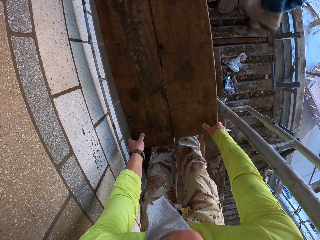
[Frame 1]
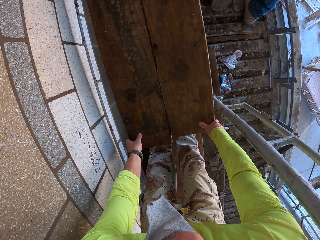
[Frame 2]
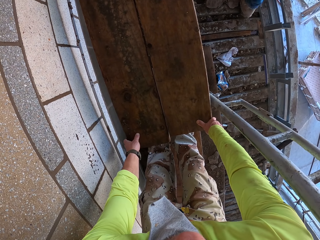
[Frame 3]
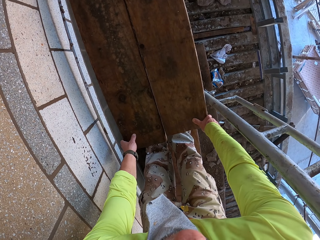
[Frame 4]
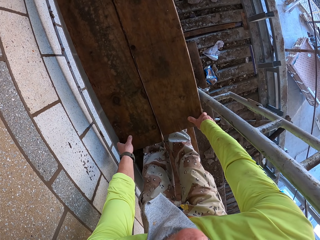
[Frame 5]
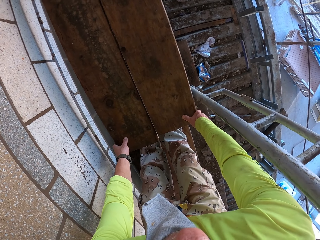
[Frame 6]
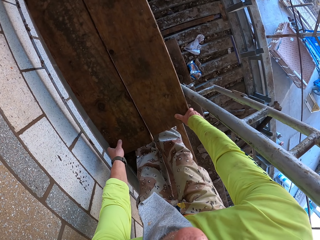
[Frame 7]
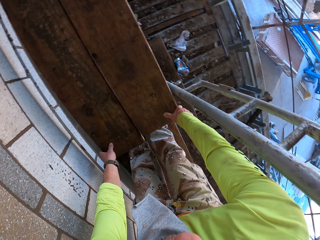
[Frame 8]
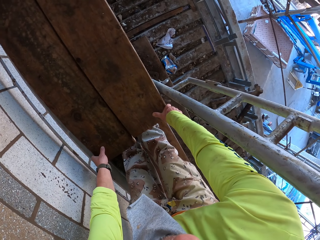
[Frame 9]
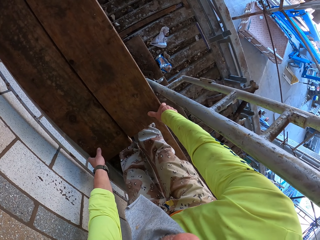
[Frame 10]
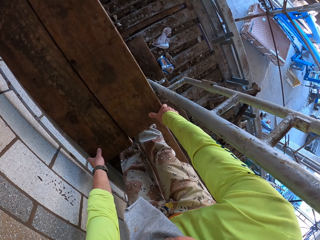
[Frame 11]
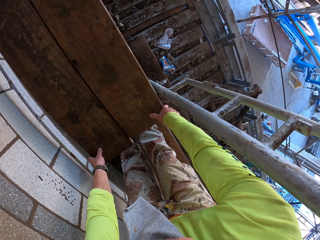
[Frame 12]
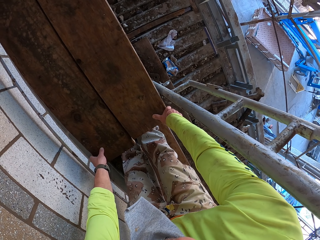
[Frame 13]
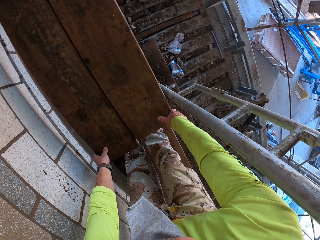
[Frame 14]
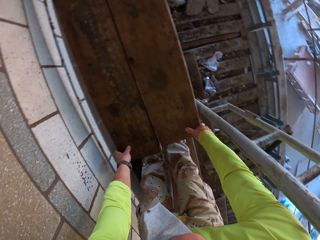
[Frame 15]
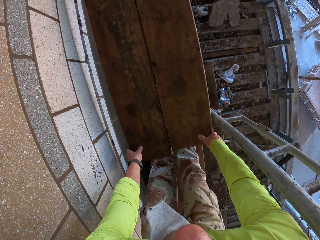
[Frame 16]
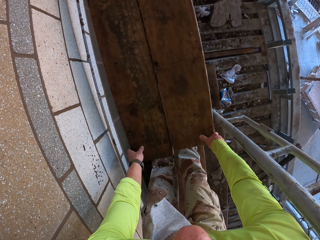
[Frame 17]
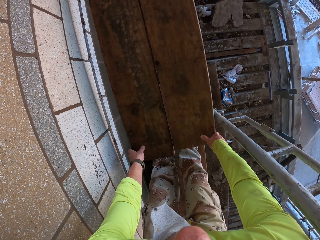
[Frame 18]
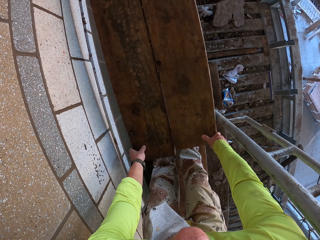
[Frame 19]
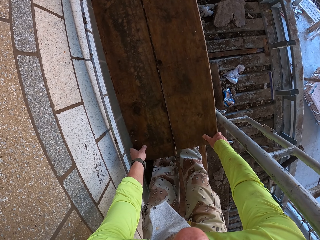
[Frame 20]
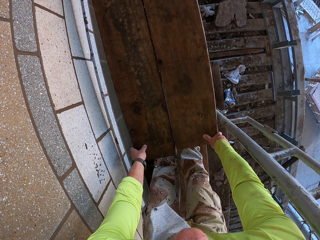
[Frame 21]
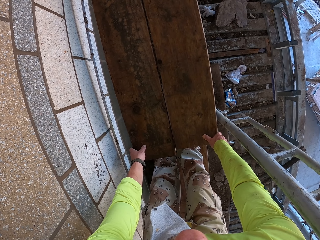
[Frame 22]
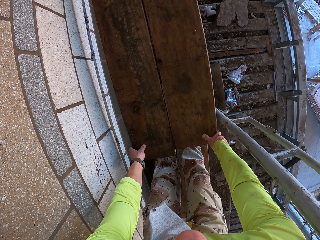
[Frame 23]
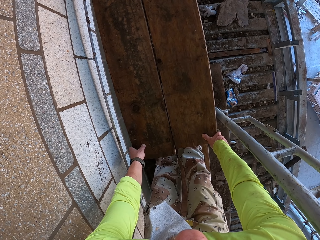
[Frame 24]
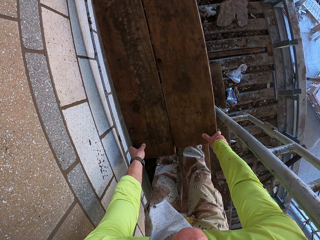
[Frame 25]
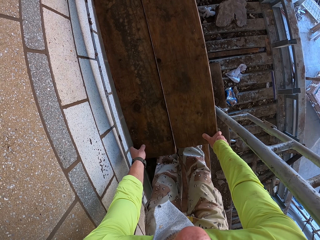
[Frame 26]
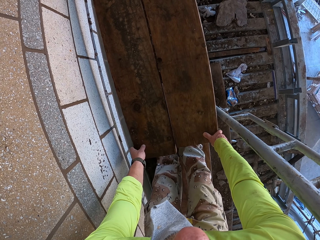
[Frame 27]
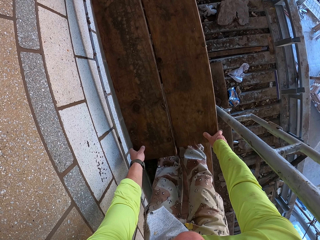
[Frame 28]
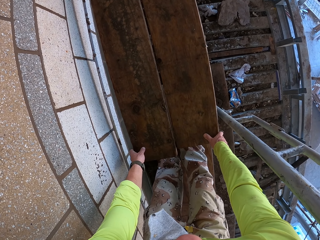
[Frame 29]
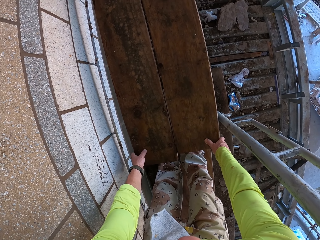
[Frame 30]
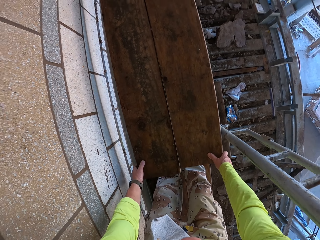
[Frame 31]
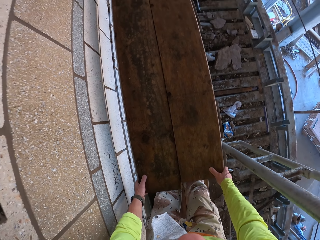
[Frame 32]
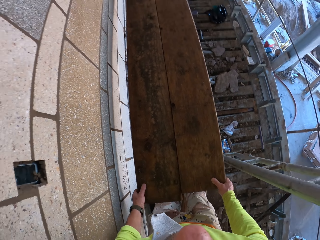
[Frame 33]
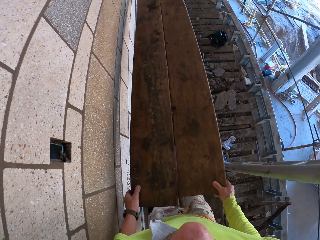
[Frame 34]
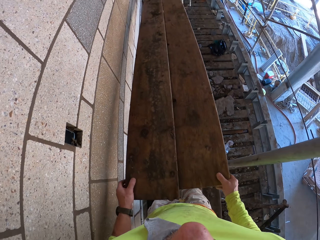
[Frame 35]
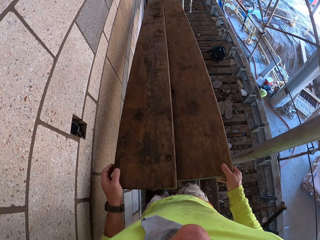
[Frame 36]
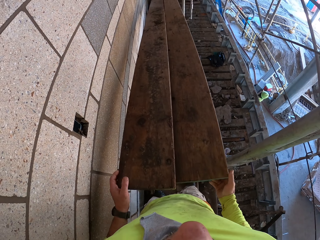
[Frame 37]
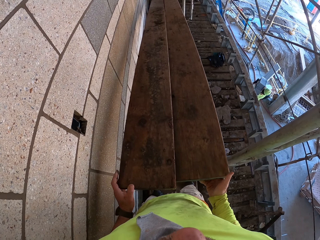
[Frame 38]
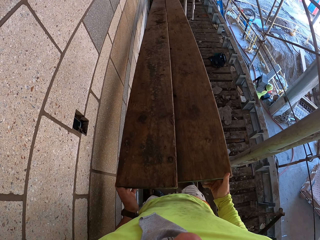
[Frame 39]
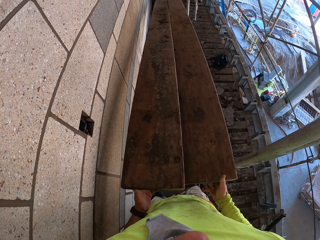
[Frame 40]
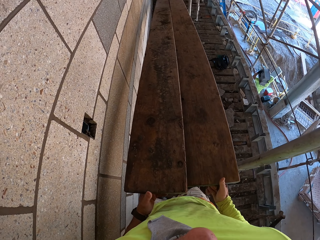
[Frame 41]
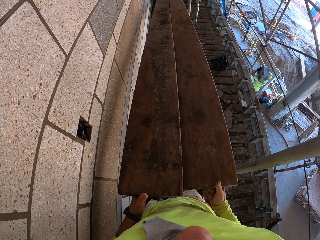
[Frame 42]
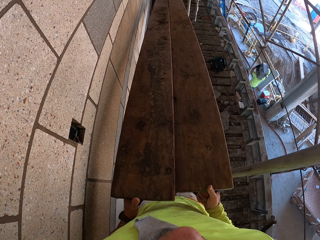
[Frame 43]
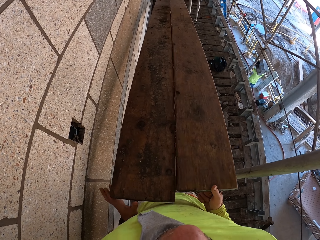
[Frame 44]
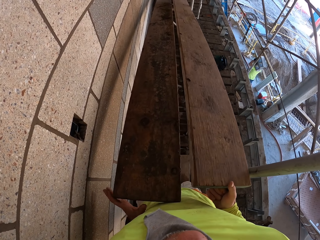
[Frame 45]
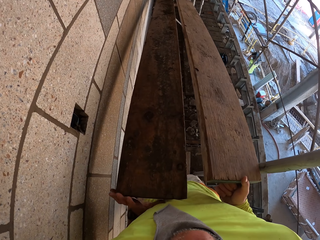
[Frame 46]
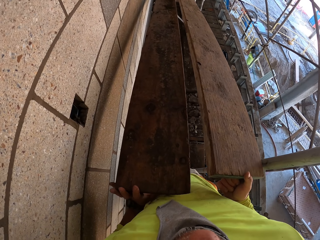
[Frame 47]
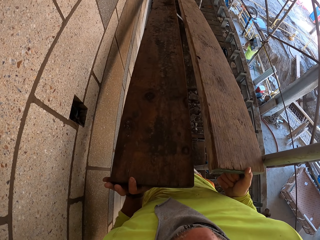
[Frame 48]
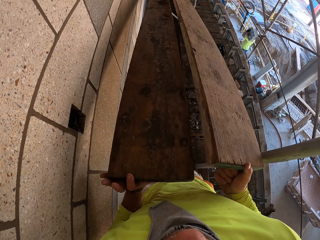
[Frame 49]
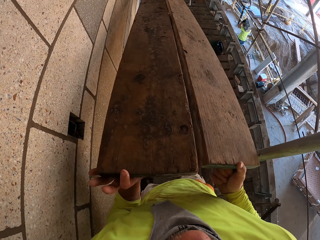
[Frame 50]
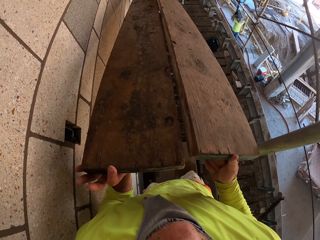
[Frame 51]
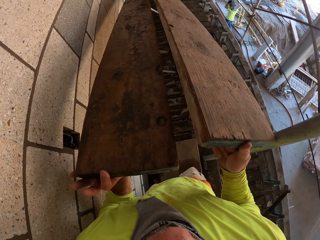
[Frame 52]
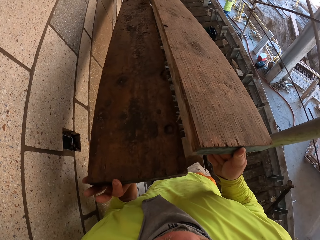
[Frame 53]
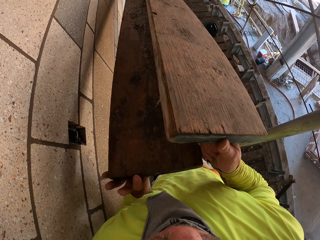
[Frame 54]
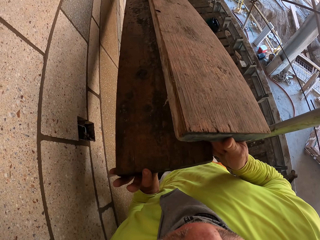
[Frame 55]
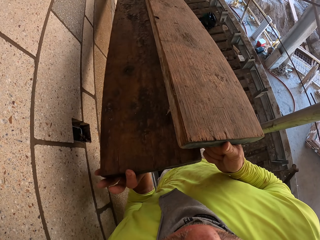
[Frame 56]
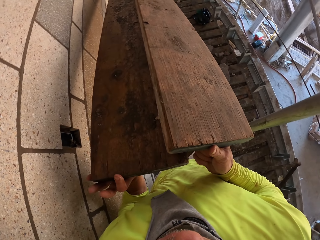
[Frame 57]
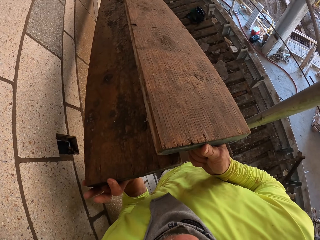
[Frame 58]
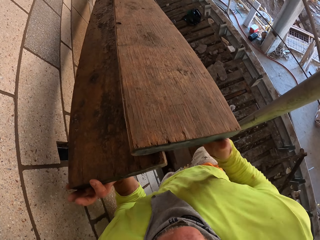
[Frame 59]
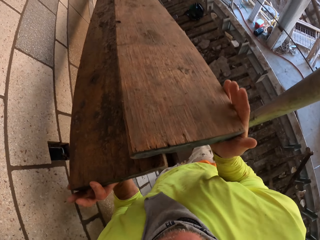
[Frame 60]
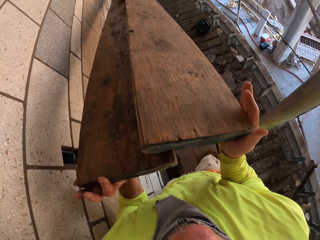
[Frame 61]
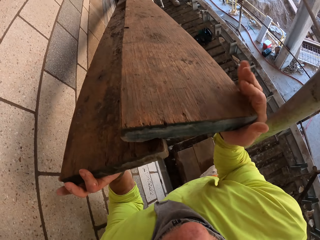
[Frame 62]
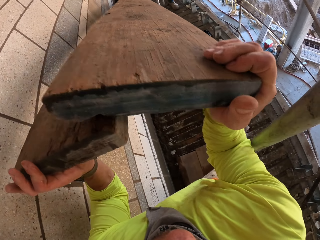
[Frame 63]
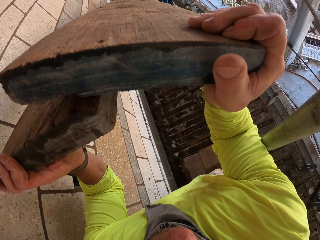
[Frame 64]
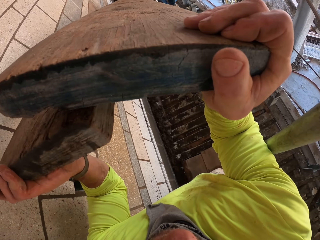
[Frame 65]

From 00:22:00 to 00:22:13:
The camera wearer holds pieces of wood. They lift a wooden bar. They turn to the side. They hold the wooden bar. They lift the wooden bar.

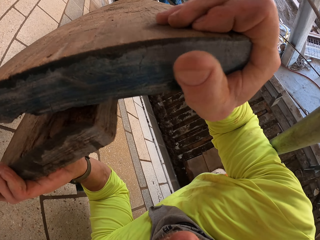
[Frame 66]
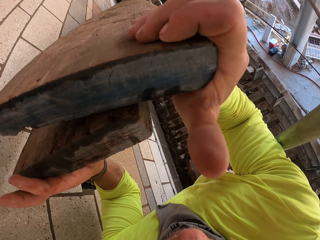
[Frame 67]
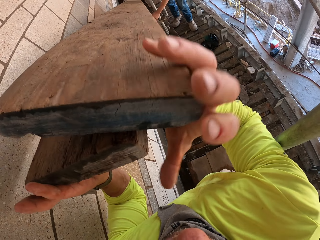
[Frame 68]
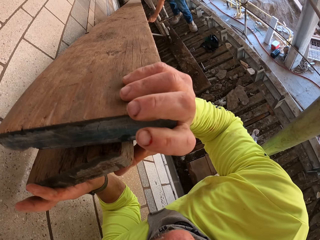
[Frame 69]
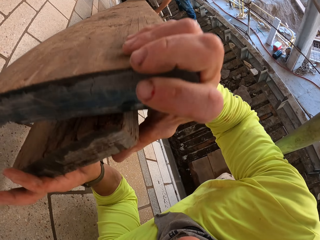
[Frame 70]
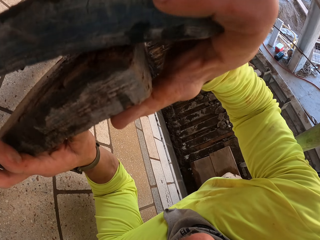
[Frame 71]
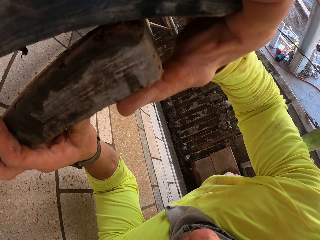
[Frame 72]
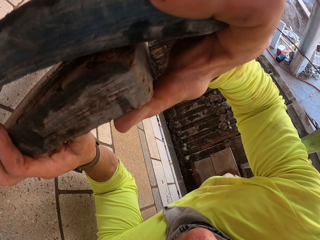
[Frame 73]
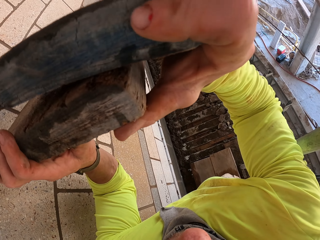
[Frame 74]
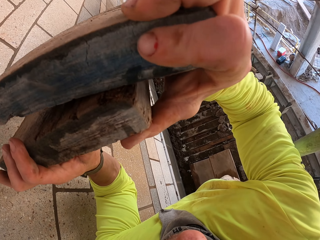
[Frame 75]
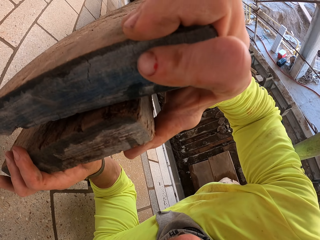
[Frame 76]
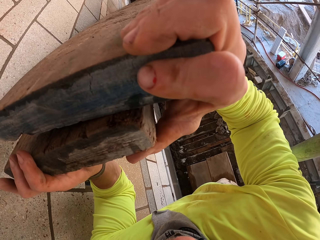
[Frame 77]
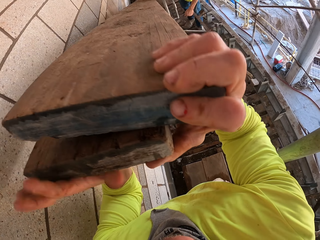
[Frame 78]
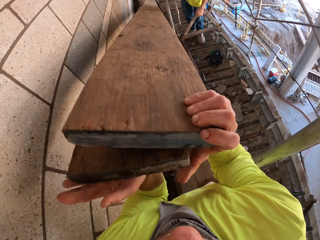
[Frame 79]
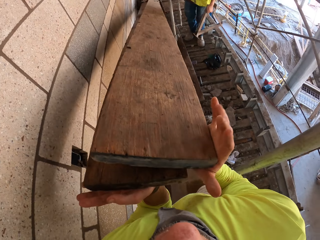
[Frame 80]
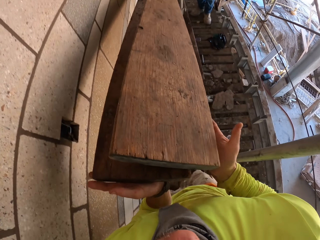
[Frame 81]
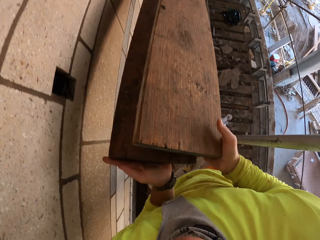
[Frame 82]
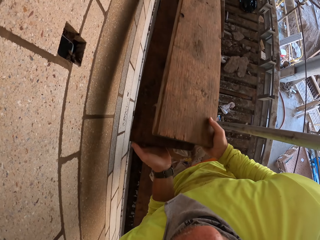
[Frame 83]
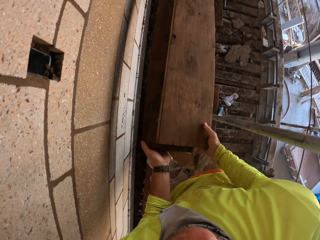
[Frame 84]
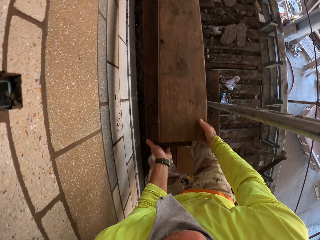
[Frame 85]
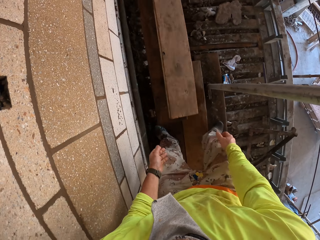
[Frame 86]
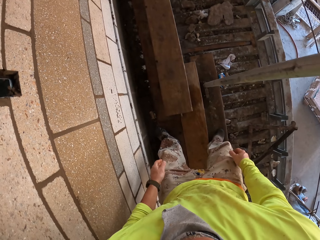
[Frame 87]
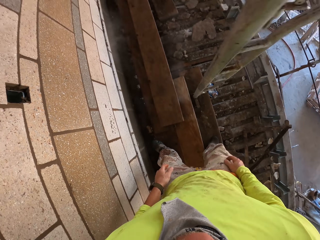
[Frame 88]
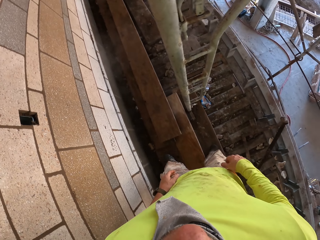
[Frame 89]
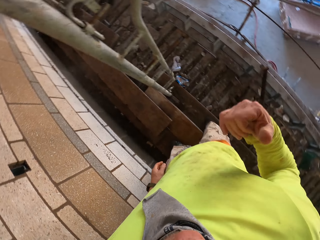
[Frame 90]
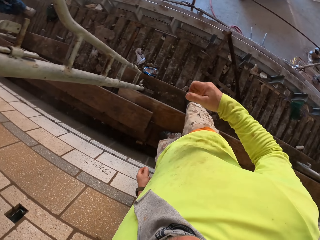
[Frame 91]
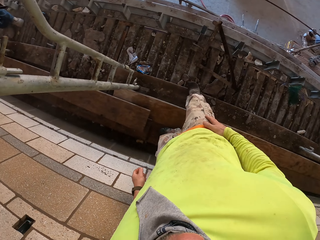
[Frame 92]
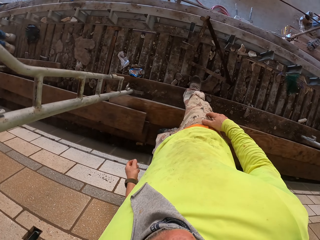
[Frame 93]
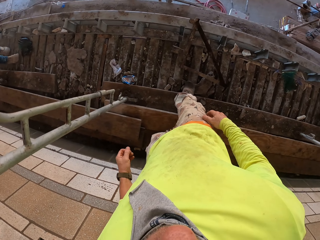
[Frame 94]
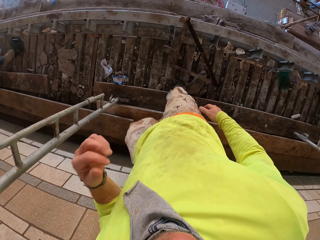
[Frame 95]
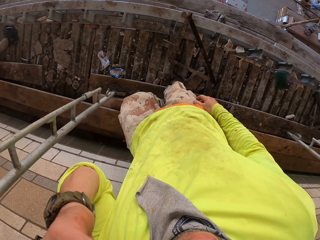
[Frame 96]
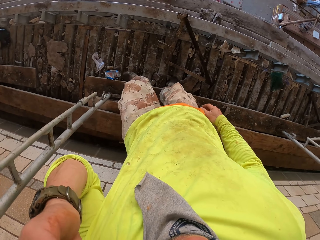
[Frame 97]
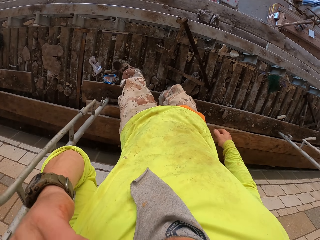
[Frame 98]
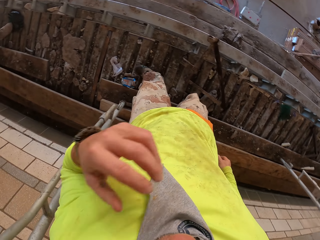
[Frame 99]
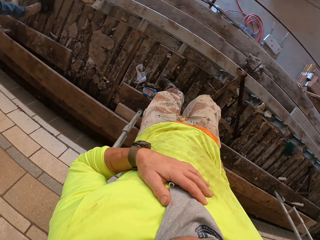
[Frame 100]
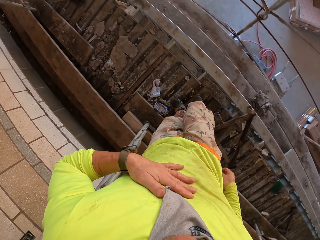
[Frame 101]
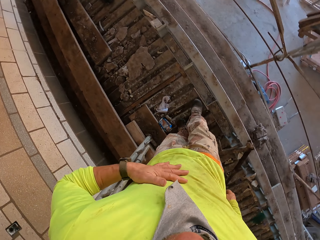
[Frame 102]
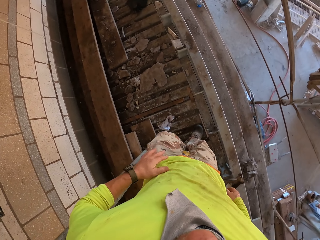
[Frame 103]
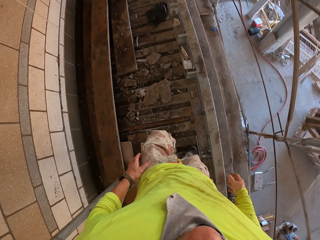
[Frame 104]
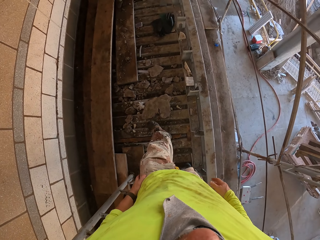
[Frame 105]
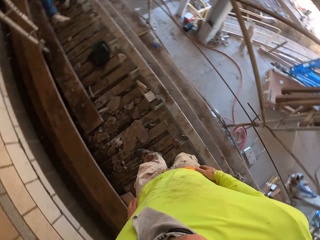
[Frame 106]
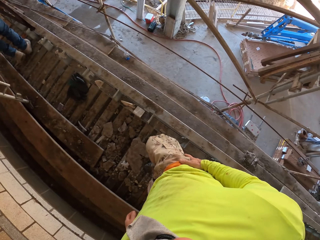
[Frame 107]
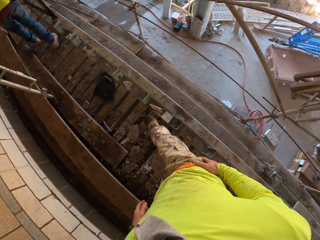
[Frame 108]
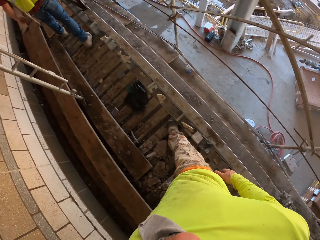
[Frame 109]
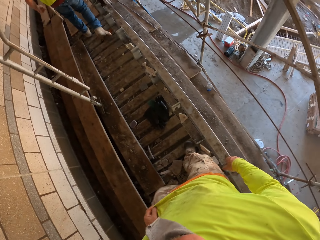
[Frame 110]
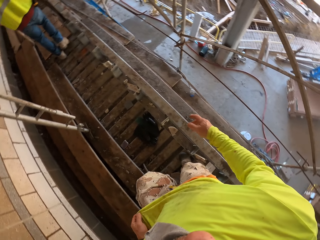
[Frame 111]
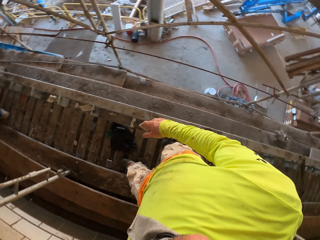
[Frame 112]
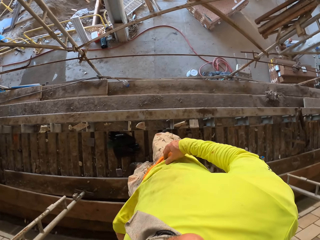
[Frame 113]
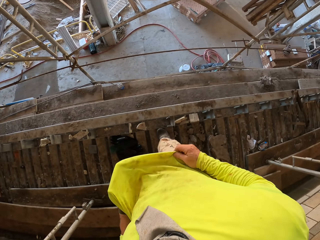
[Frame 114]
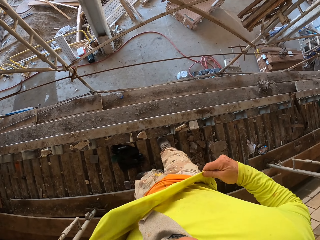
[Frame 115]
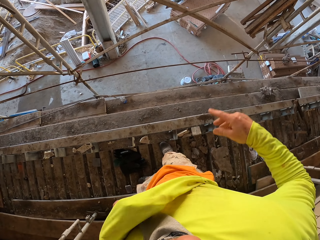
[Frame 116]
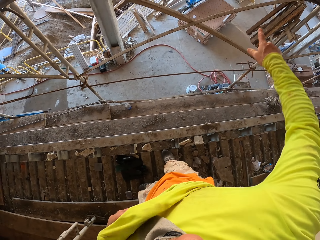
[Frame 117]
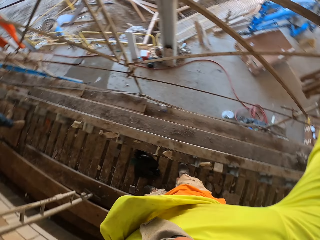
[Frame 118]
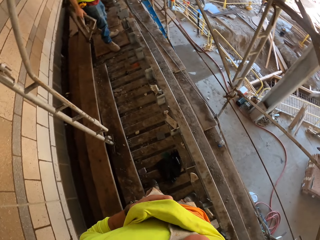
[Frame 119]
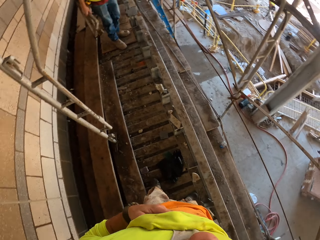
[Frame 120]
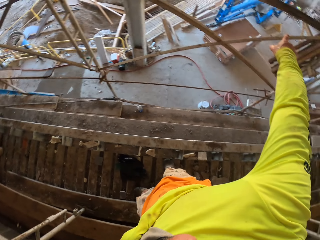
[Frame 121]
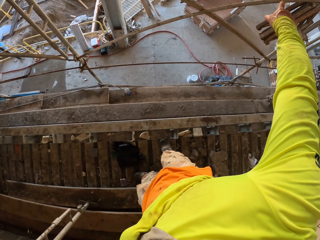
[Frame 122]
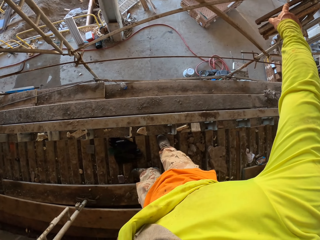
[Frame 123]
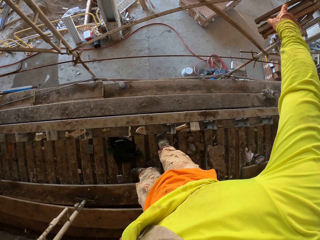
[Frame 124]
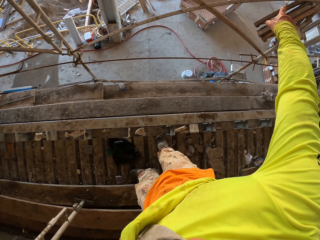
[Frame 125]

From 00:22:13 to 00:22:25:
A man removes the shelf bracket. The camera wearer throws the pieces of wood on the floor. They drop the wooden bars on the stands. They turn to the side, walk around, turn to the side and adjust a cloth.
